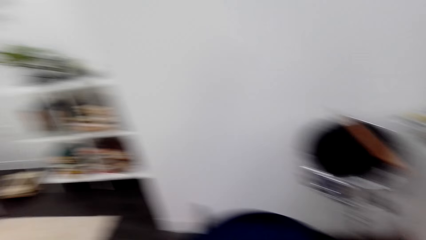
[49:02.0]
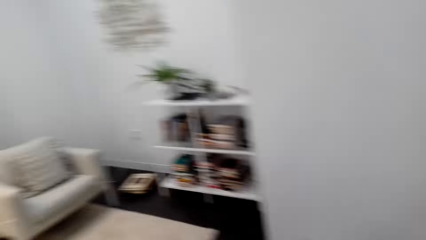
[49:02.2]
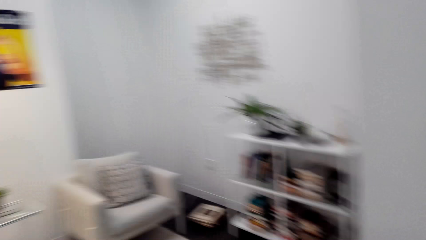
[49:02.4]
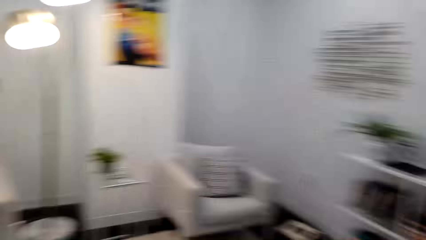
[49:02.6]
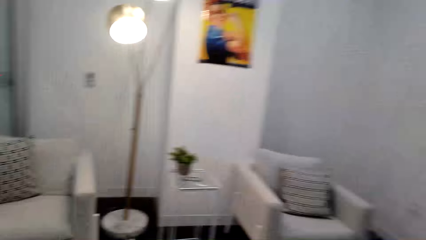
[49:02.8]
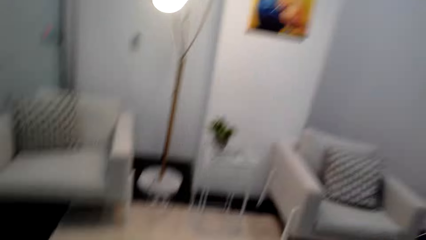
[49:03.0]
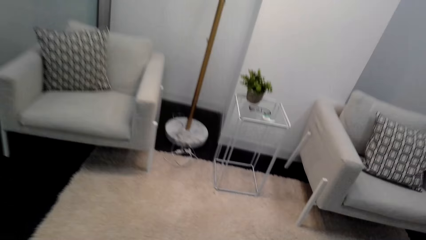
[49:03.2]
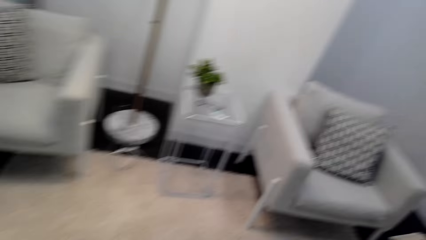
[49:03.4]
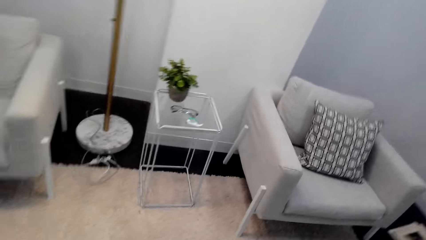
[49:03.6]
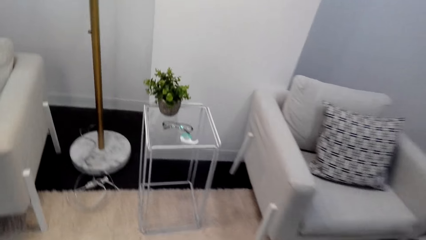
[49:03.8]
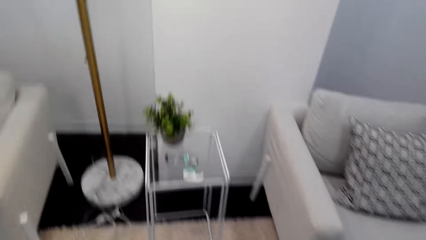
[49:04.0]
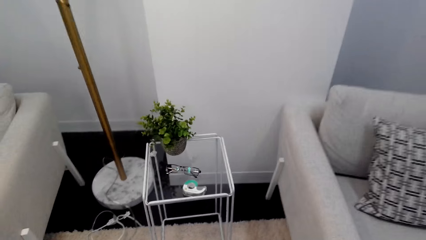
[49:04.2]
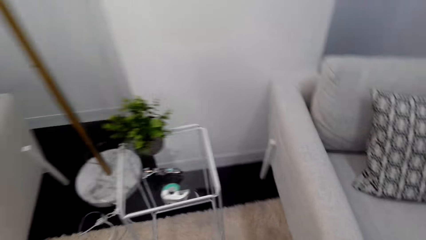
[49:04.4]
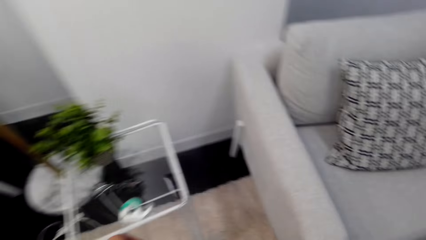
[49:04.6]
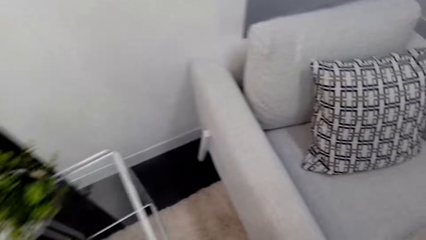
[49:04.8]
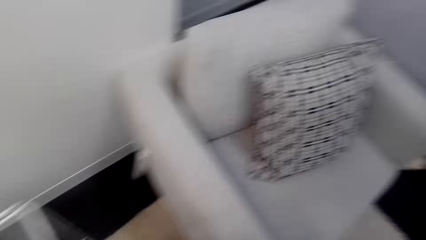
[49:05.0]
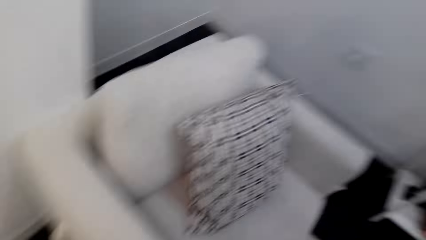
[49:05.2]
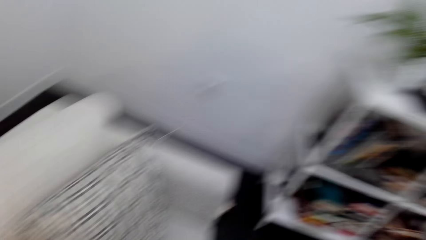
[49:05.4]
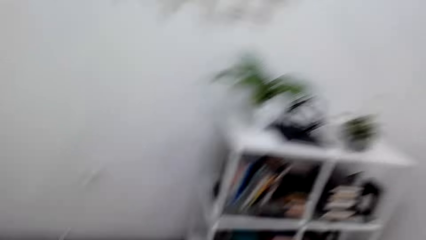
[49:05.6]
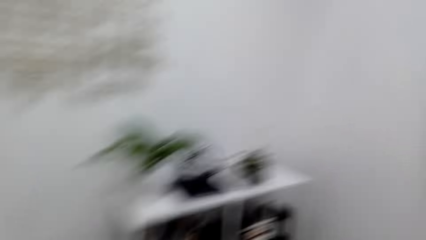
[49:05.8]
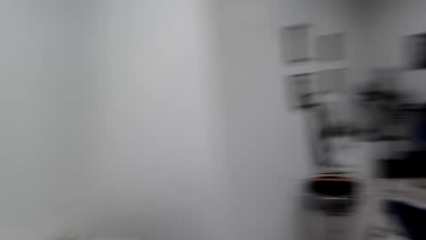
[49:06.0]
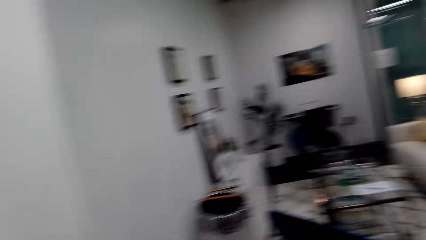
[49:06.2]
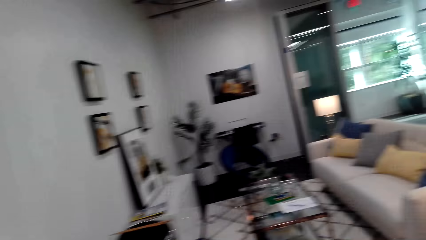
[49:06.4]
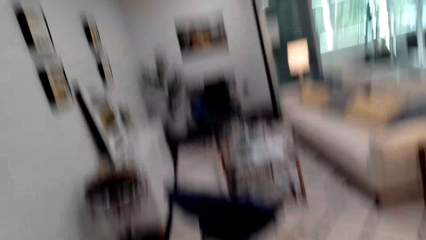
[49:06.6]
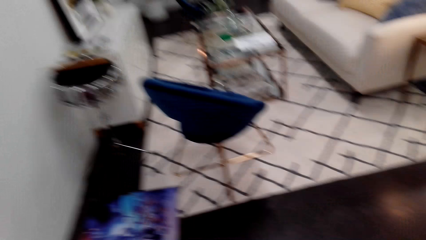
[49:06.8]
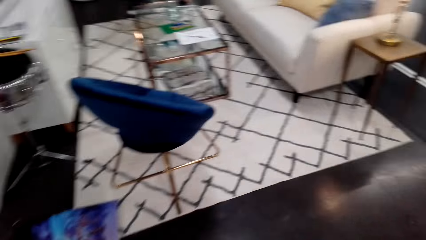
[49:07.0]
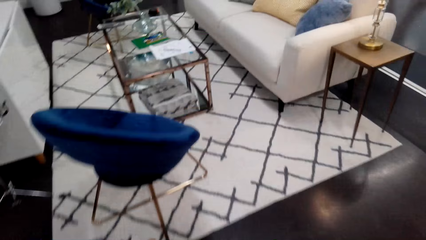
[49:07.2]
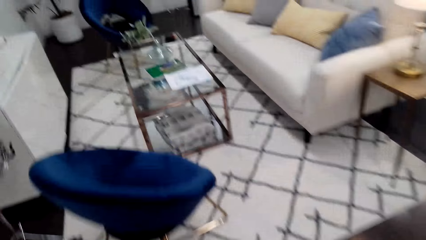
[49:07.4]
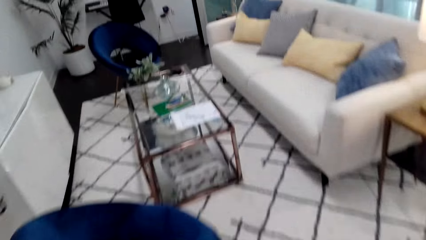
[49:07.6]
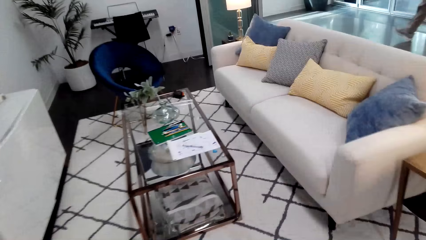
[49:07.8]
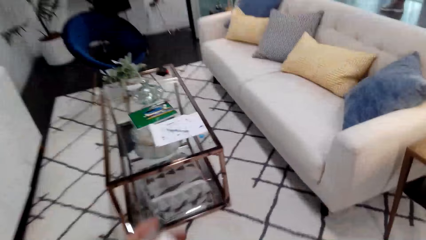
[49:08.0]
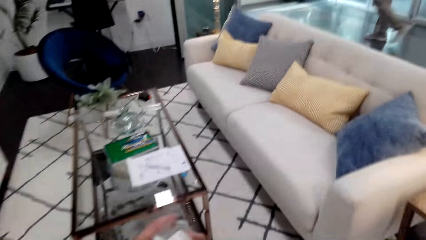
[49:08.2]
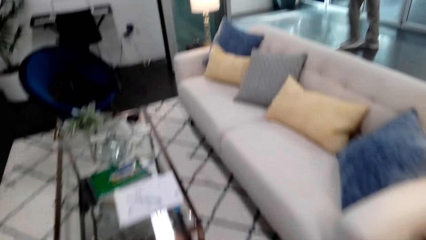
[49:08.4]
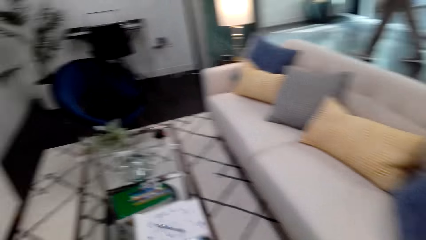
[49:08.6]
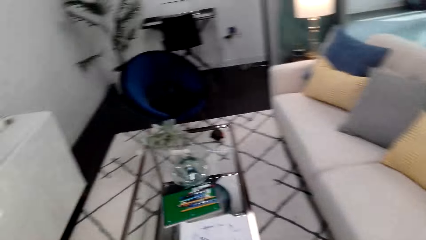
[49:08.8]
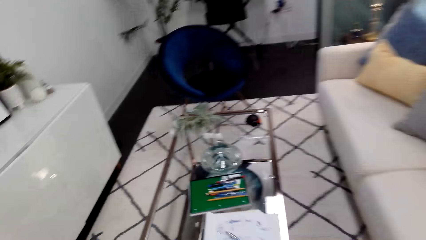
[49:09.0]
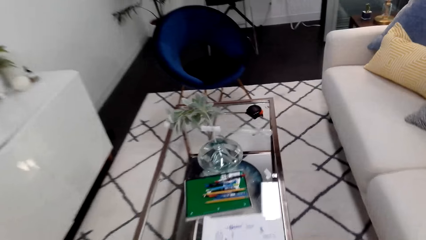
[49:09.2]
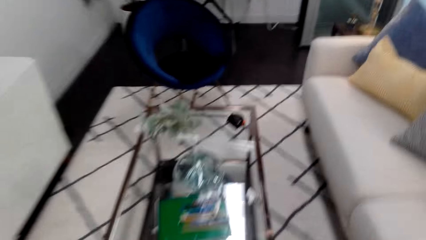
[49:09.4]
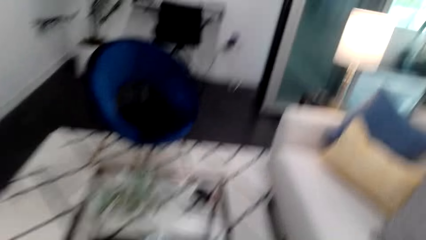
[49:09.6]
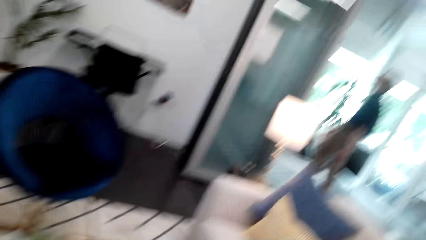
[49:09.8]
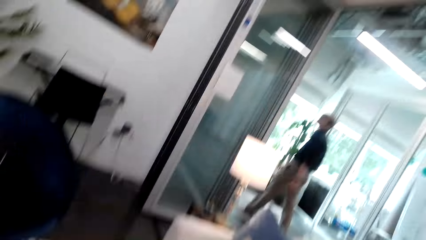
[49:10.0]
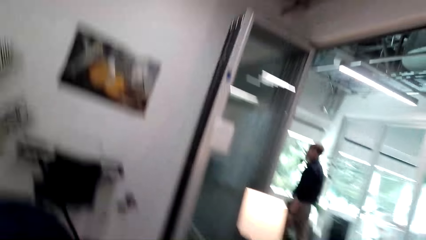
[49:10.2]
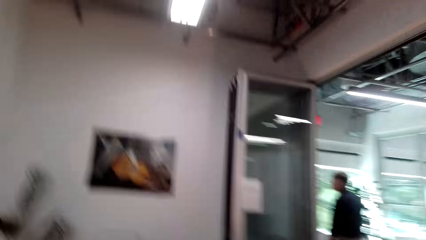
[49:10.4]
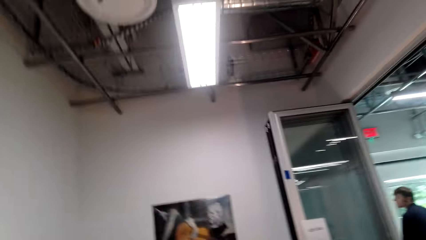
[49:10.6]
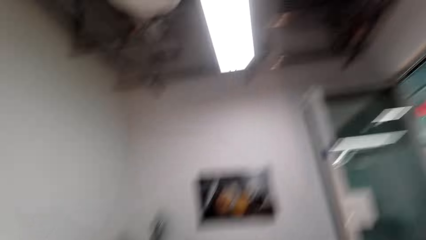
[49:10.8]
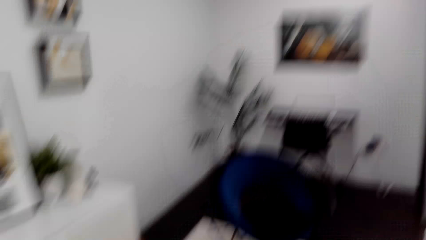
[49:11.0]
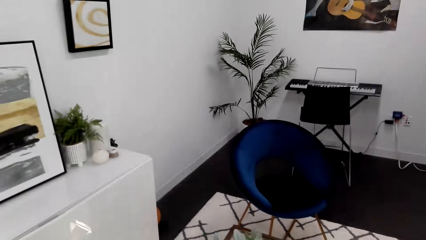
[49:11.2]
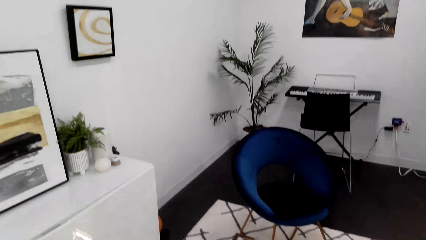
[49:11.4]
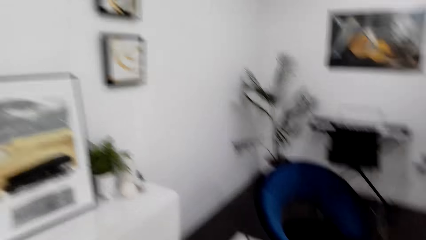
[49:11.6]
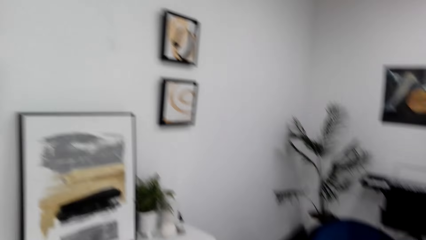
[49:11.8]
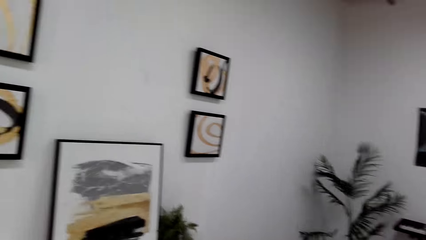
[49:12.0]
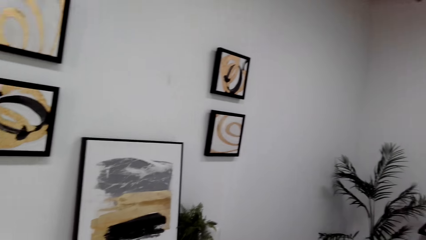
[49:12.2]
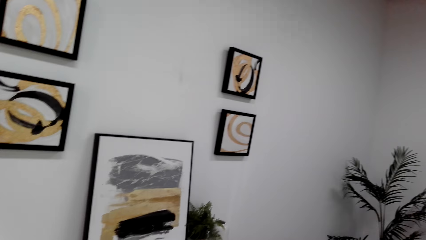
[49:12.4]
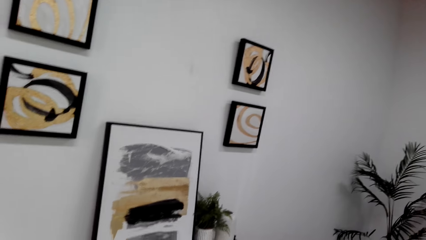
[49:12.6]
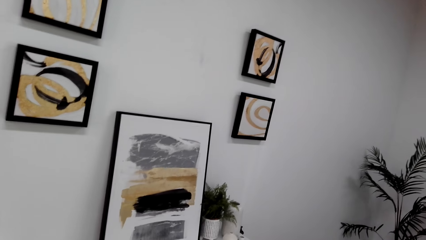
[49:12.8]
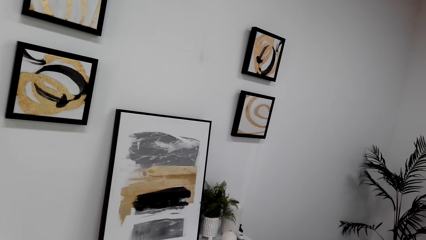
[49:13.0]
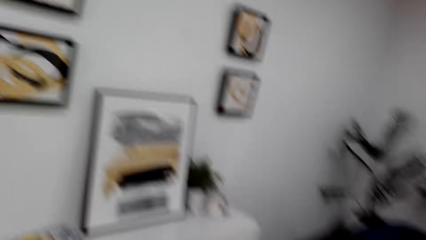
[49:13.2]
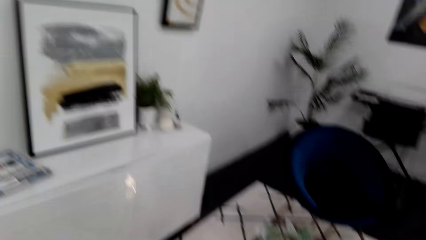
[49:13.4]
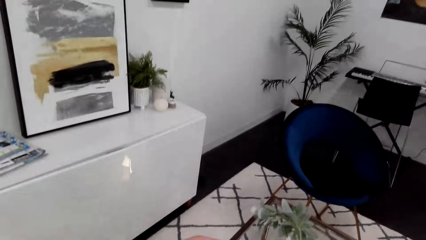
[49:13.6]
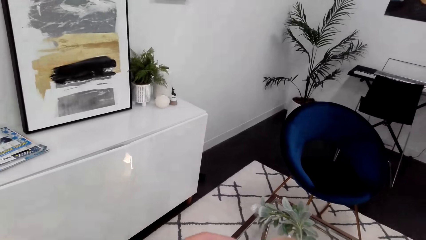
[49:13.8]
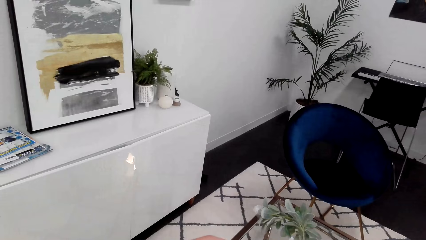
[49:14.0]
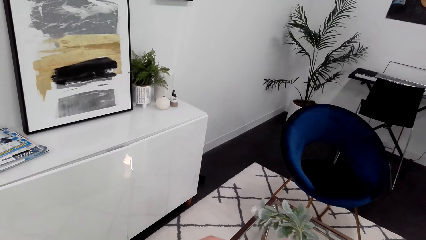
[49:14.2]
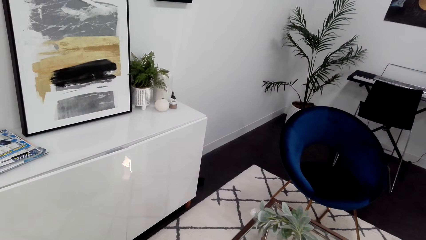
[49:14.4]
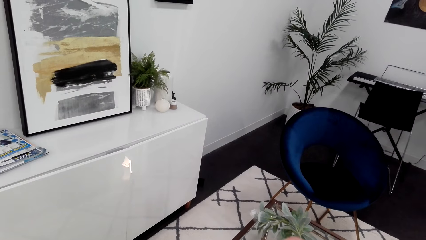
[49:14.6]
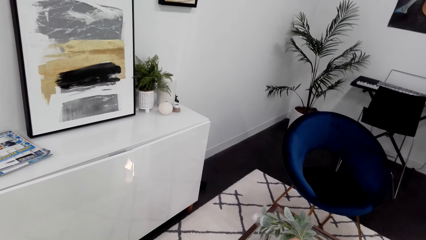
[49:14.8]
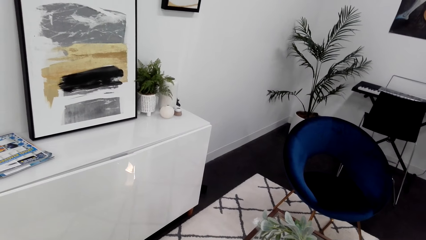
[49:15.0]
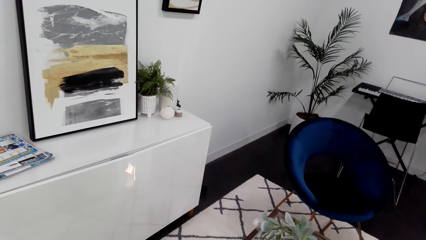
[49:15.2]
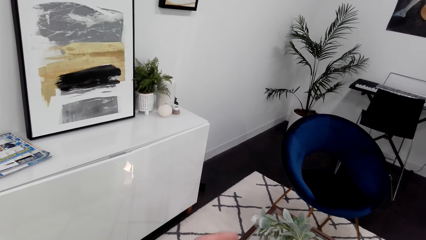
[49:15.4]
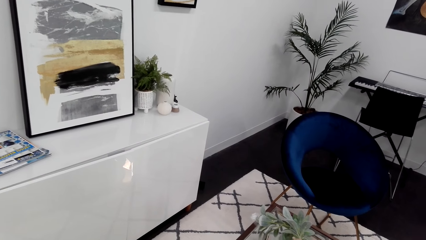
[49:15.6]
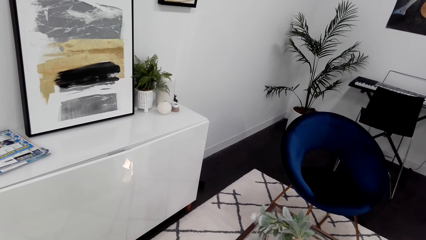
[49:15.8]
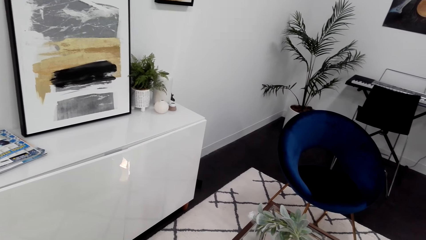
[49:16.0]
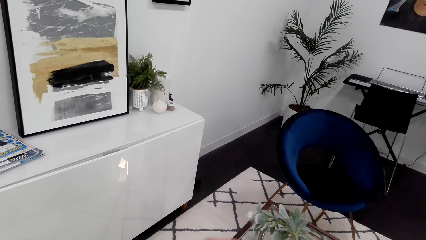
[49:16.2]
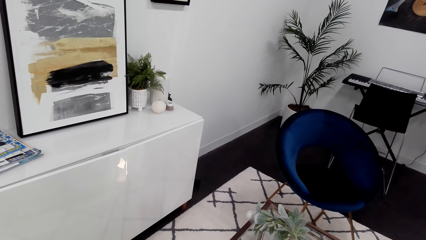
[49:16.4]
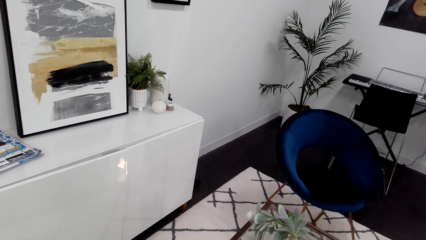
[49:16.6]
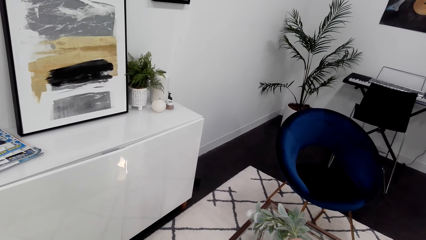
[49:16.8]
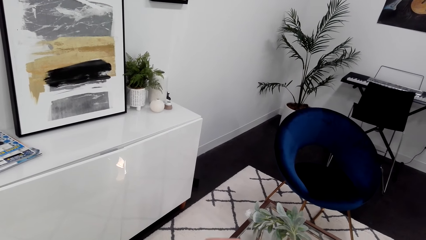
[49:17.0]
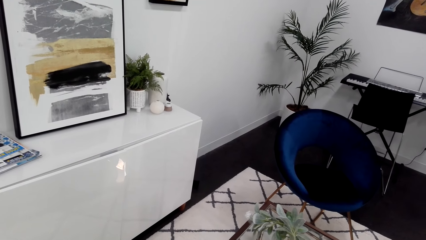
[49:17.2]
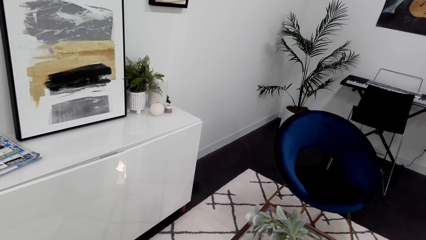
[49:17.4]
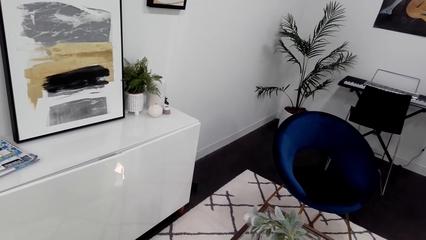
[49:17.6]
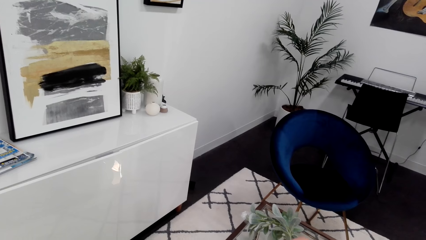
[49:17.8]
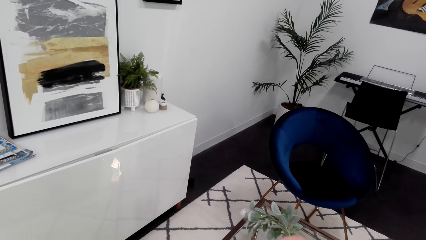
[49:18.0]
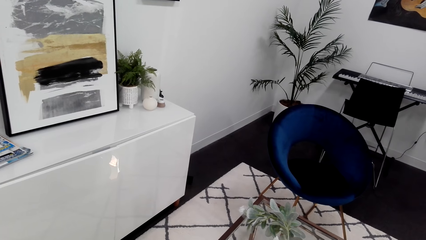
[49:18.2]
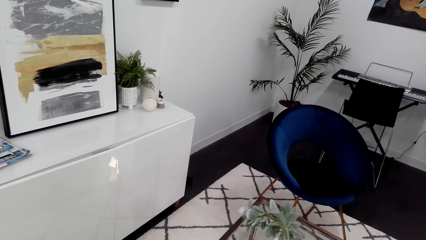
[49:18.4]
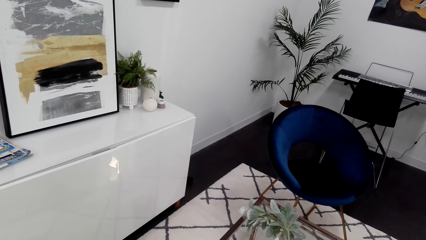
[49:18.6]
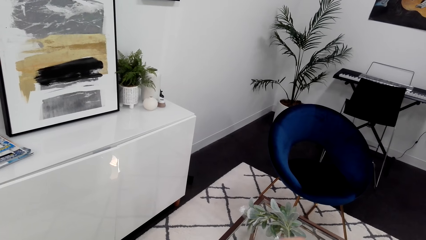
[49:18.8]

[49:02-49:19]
The camera wearer walks around the room.
